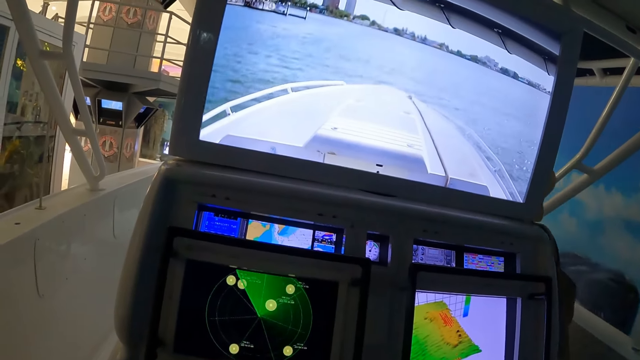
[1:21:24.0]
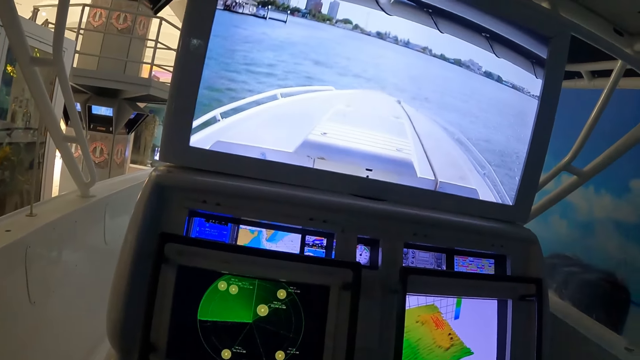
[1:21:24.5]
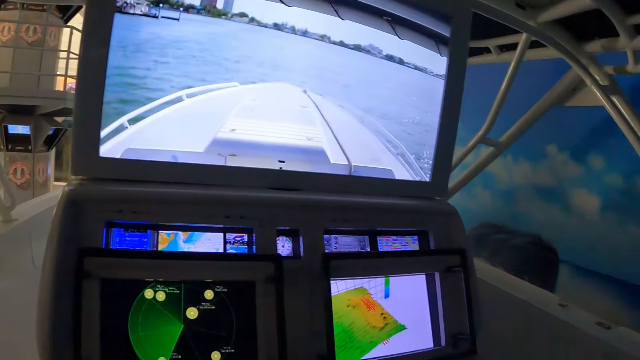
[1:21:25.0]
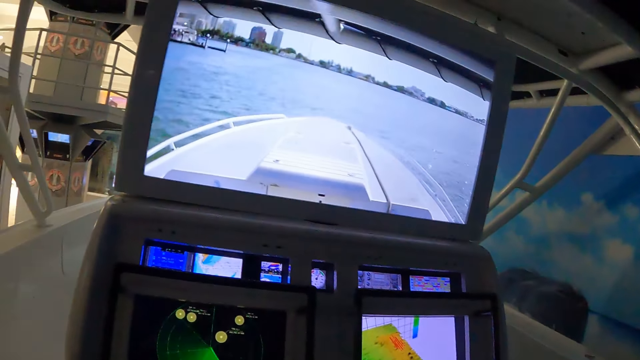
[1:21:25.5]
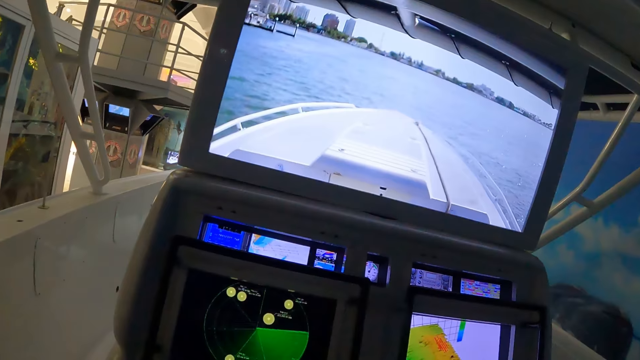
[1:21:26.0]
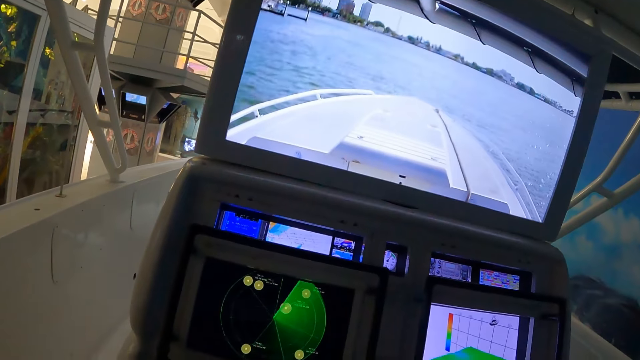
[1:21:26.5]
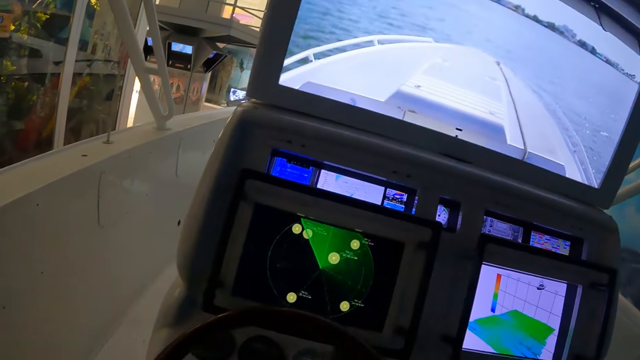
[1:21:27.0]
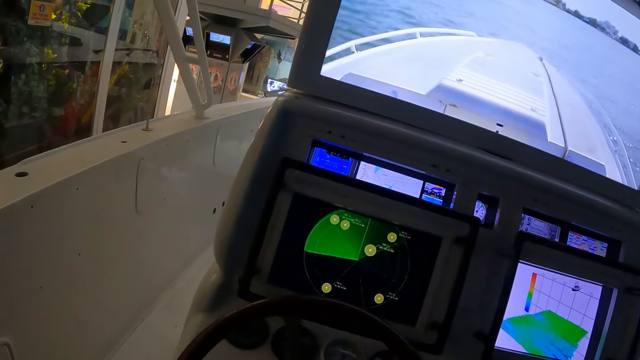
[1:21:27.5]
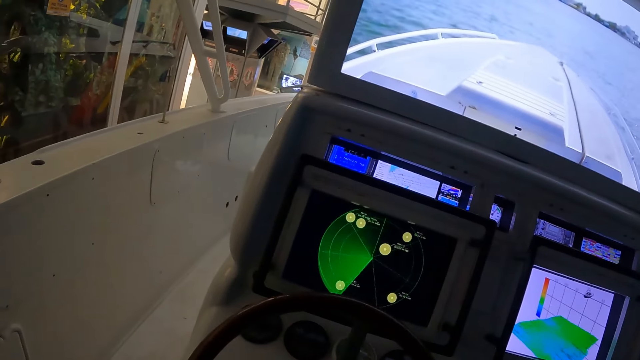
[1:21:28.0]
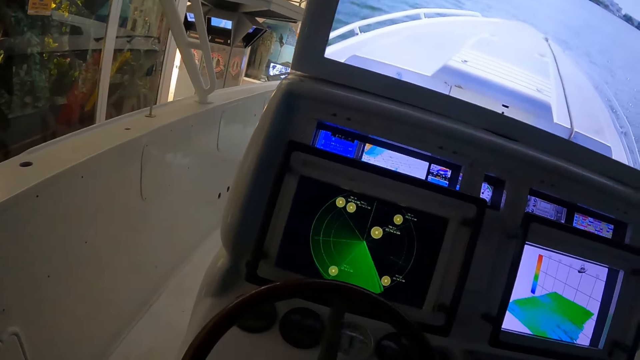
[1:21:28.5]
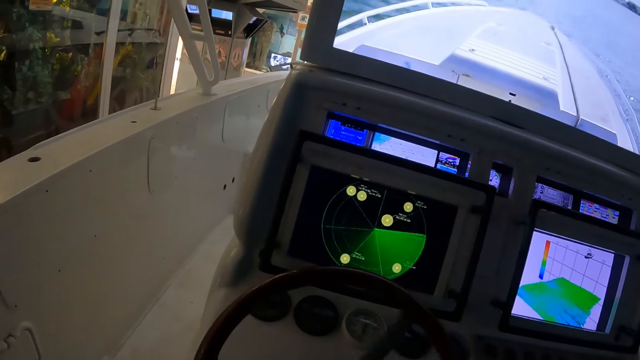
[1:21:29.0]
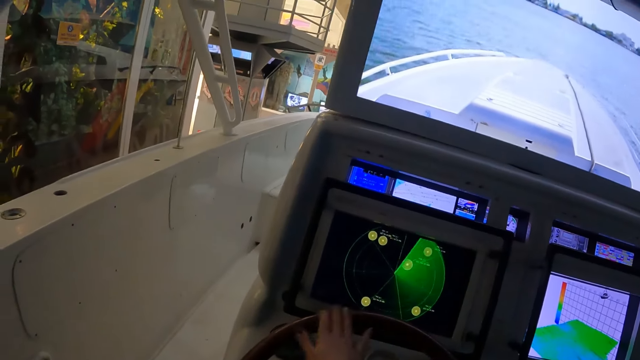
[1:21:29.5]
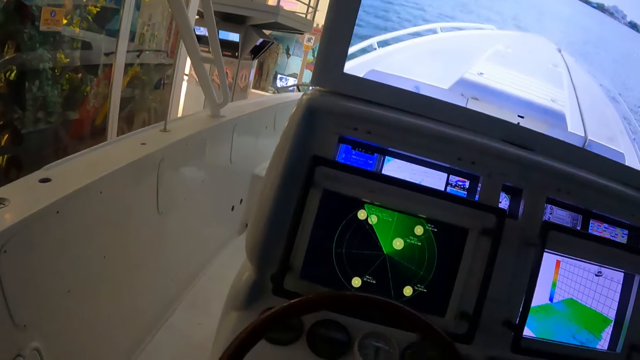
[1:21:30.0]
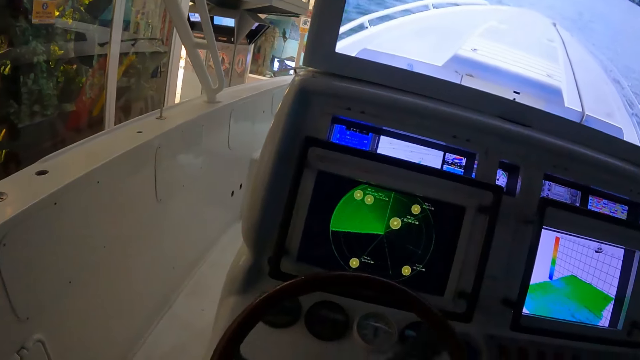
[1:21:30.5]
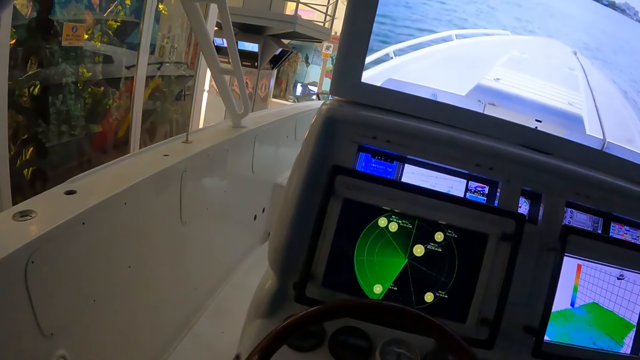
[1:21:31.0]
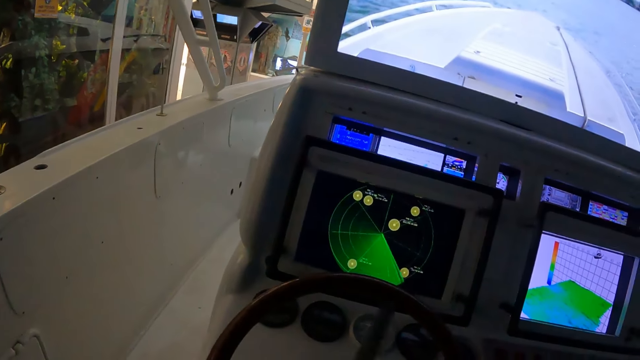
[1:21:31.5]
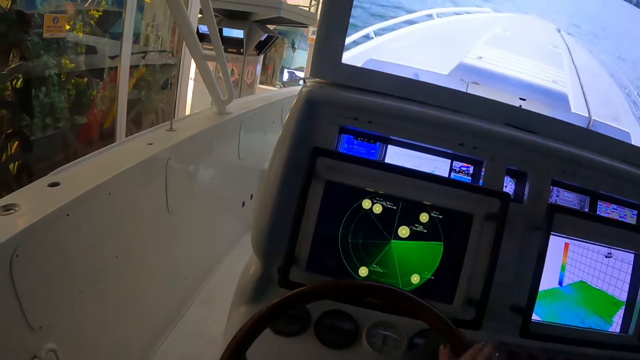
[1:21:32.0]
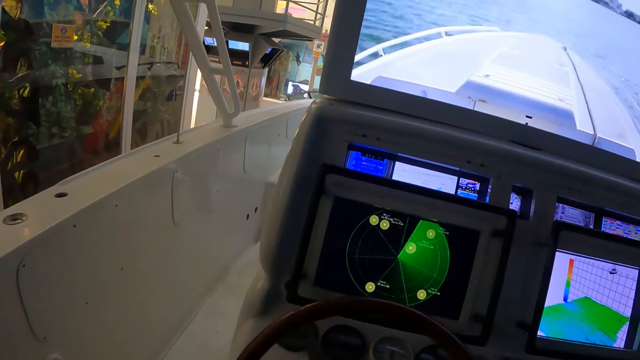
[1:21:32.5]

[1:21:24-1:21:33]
The camera wearer turns the boat steering wheel.

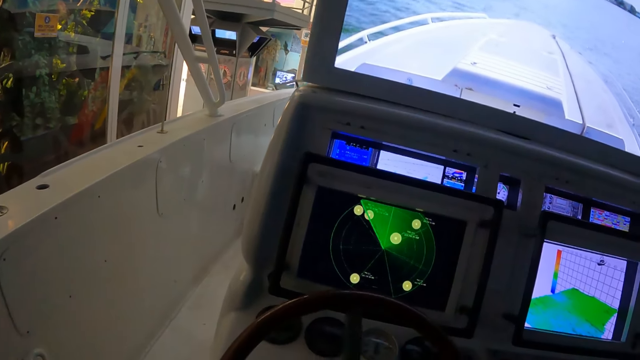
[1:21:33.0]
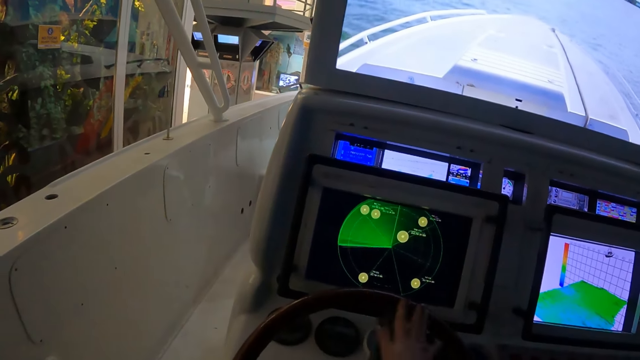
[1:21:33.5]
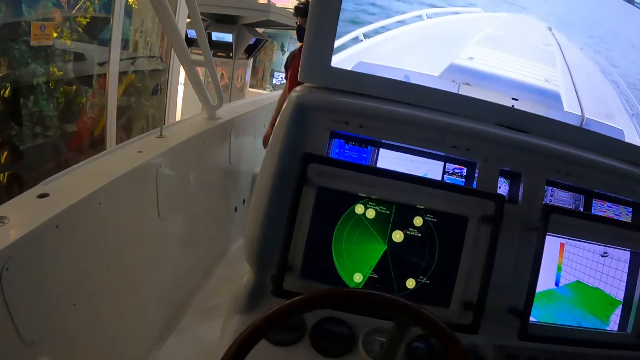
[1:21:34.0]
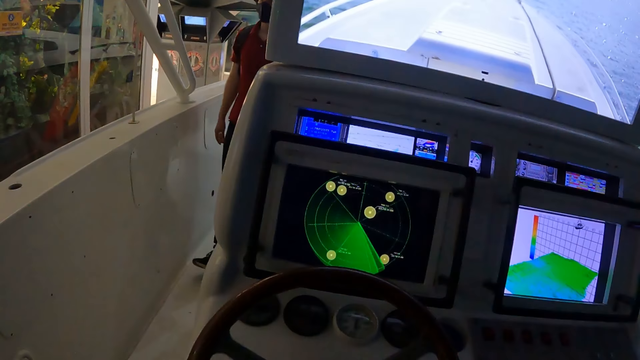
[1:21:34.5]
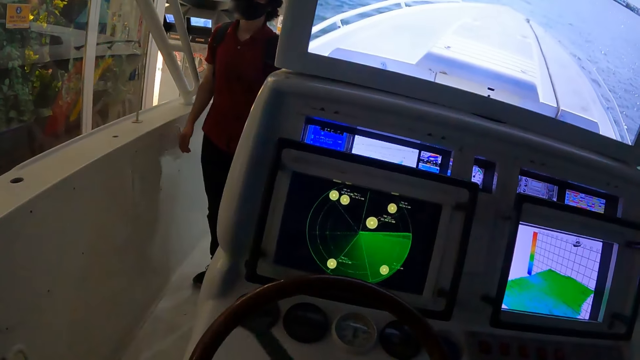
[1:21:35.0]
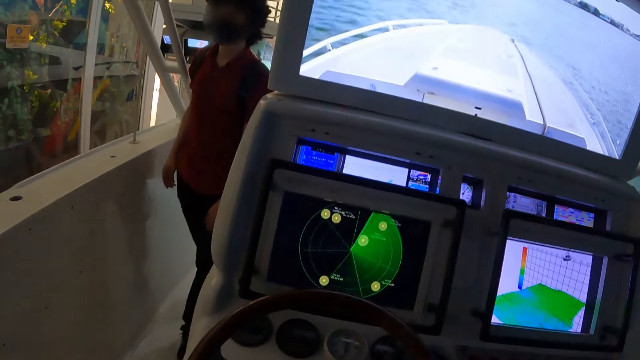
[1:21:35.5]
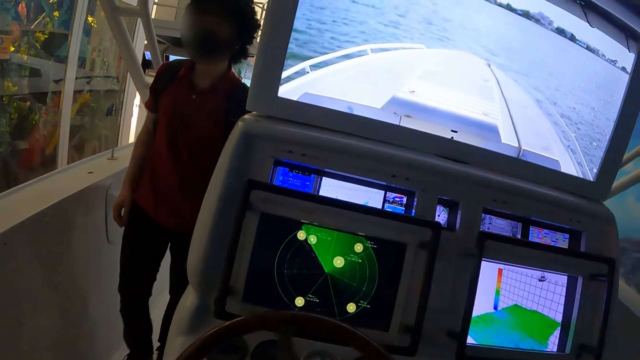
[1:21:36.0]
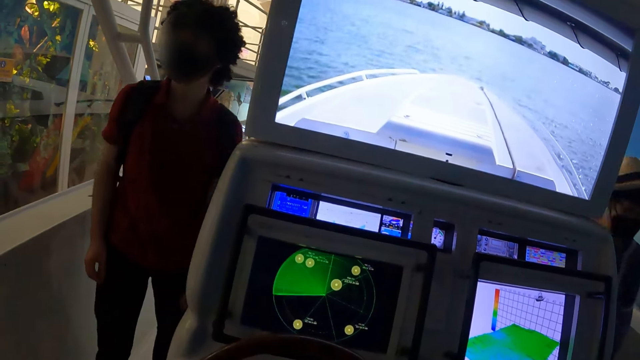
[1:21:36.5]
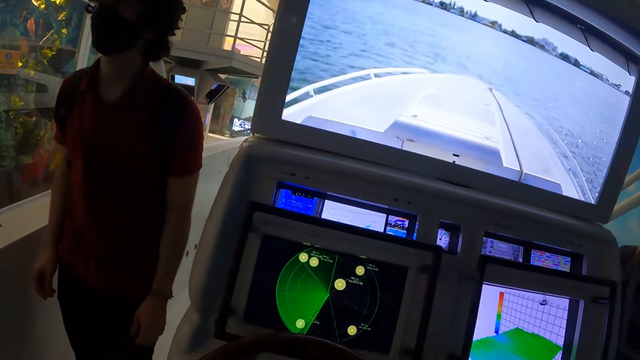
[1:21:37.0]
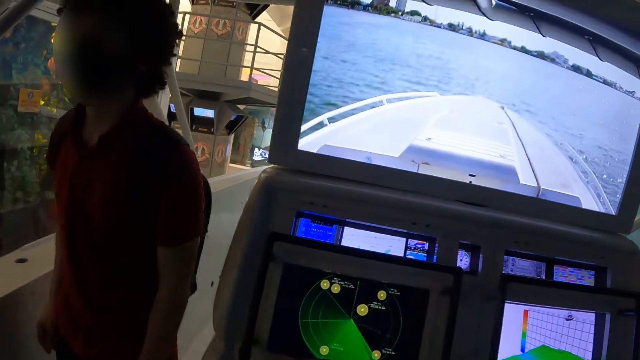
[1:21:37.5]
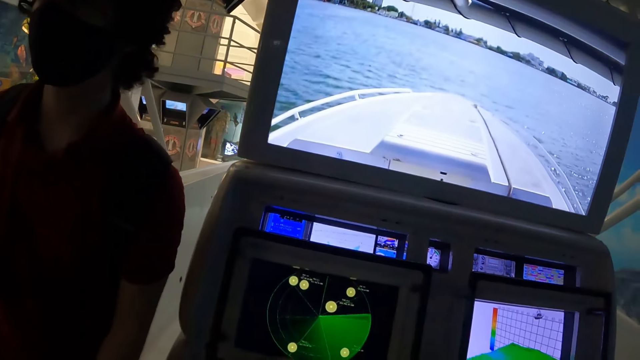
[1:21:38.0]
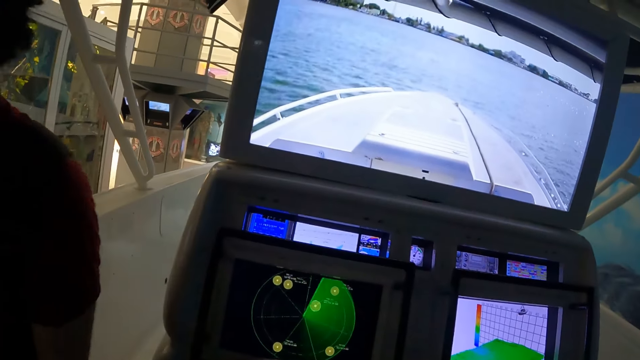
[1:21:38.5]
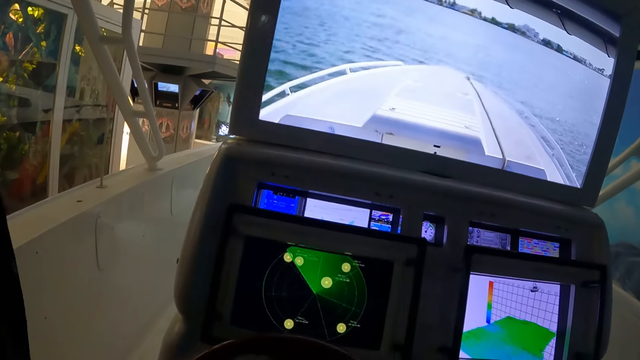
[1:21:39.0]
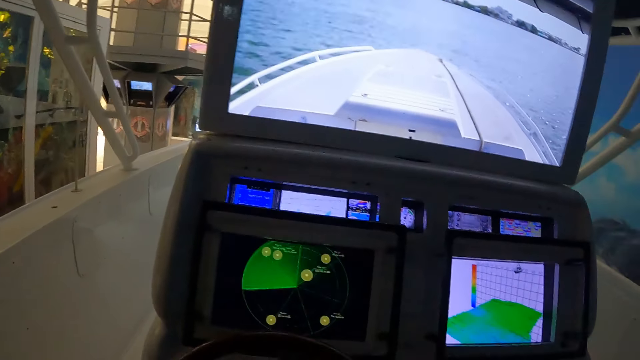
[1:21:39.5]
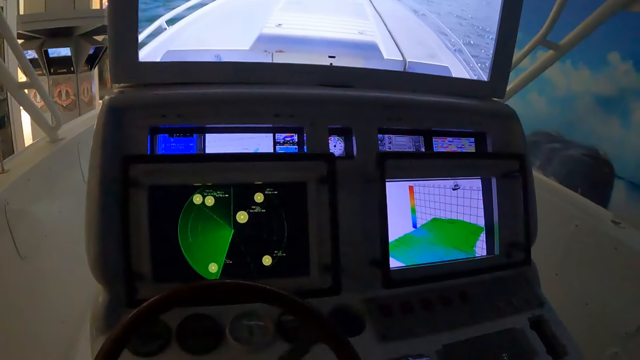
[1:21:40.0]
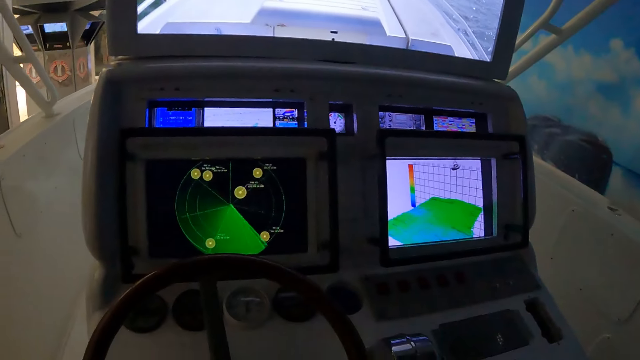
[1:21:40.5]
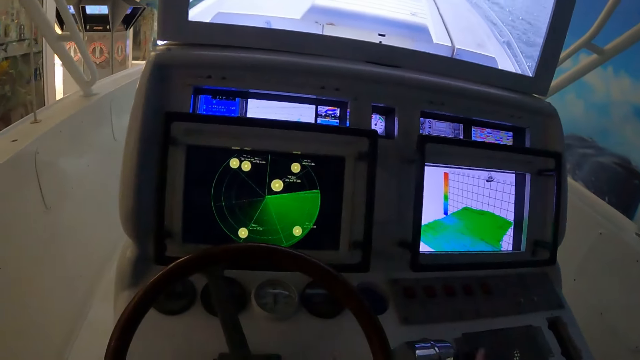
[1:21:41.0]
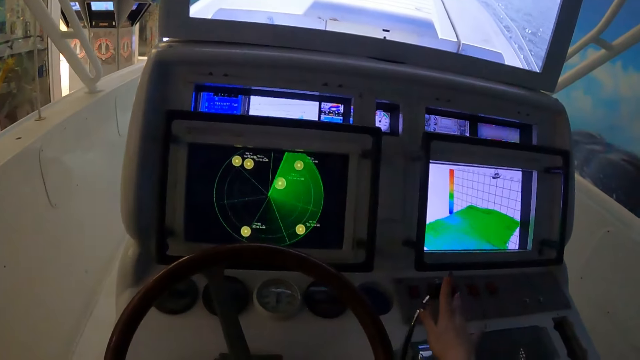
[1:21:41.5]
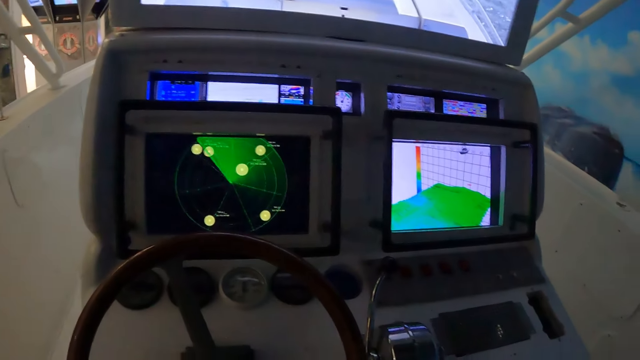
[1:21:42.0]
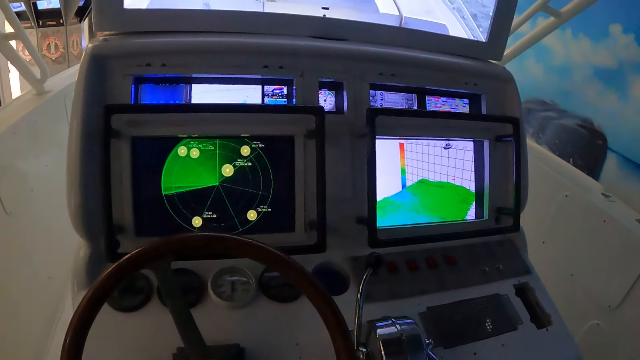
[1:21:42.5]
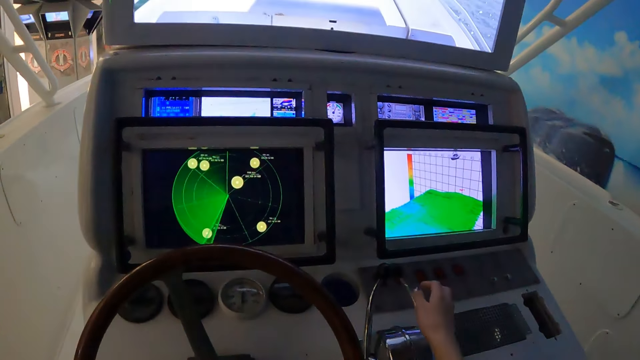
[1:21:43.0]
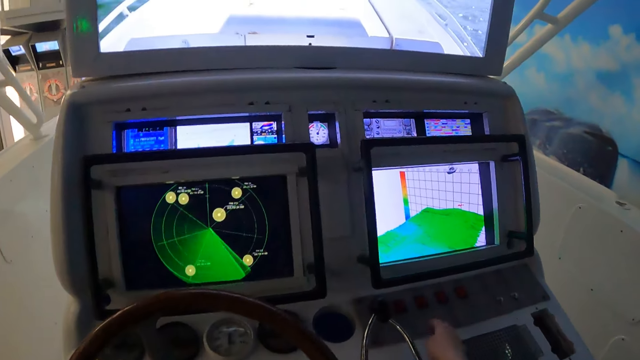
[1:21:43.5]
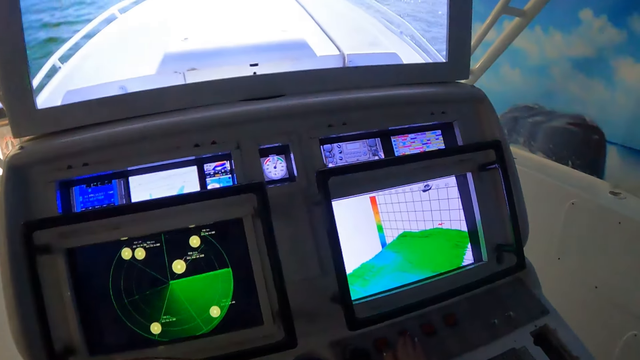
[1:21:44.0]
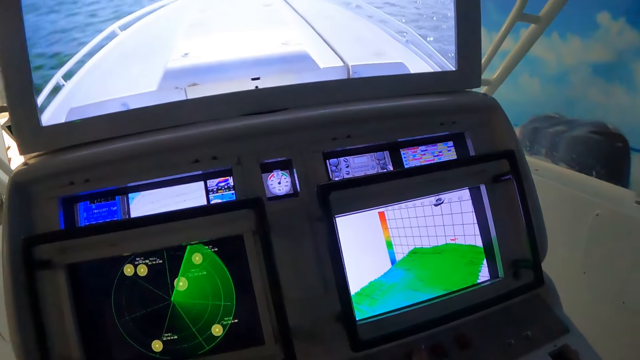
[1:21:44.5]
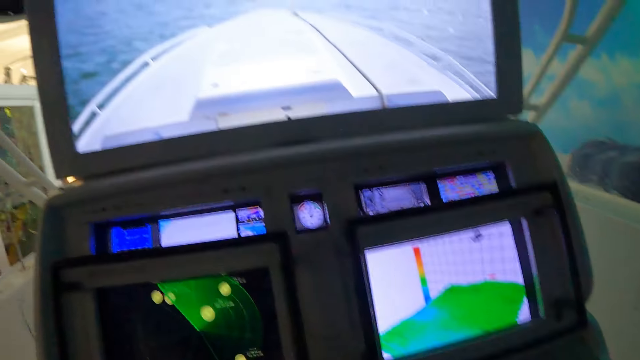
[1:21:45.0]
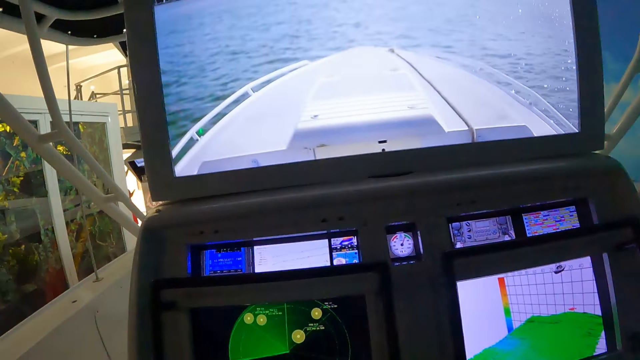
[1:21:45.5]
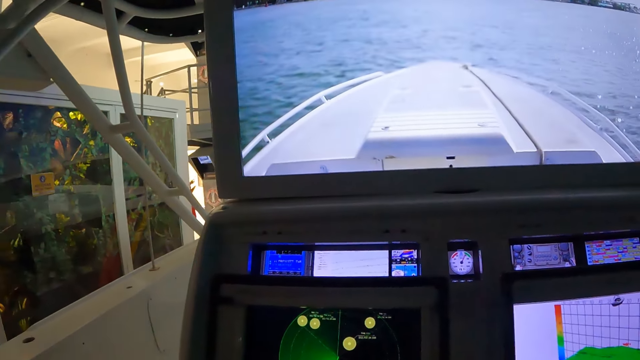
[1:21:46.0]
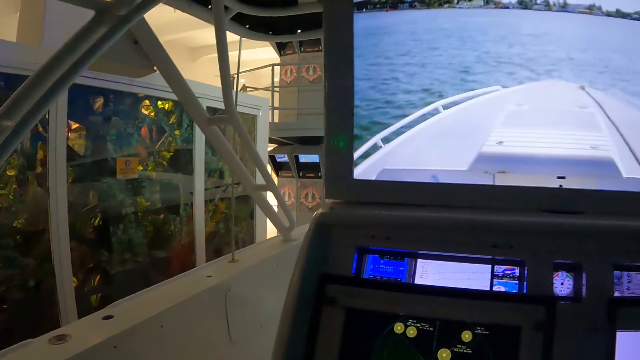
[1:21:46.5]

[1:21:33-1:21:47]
A man walks beside the boat dash panel. The camera wearer moves a hand gear lever. They look at the boat dash panel.
